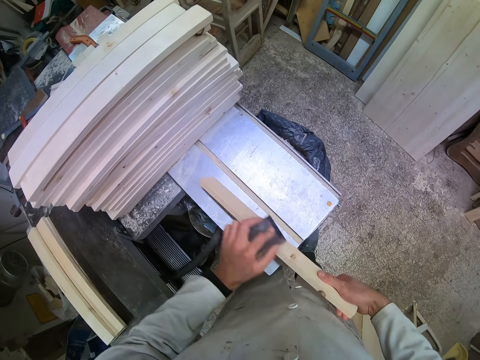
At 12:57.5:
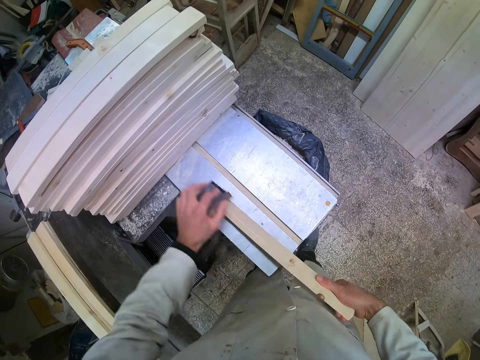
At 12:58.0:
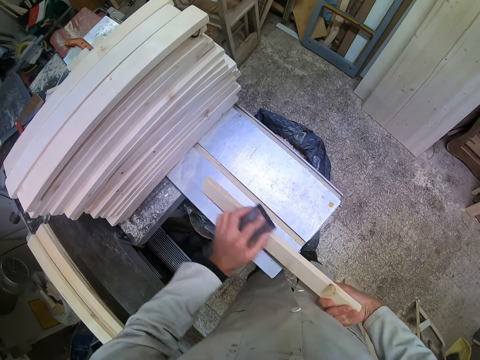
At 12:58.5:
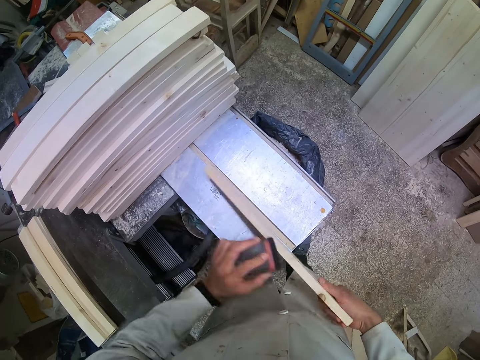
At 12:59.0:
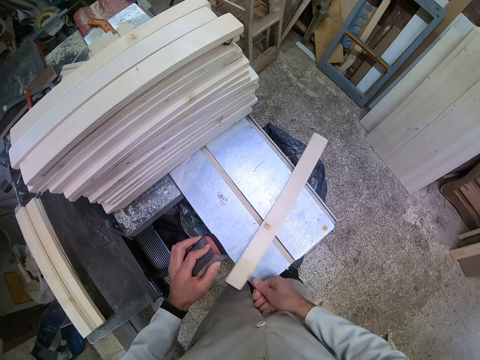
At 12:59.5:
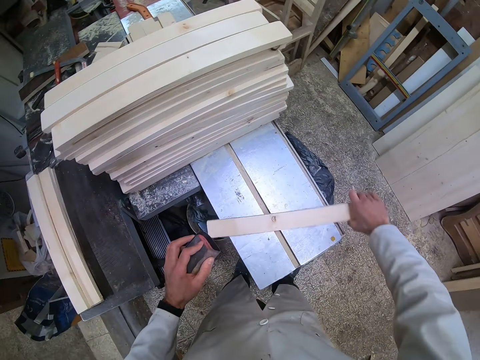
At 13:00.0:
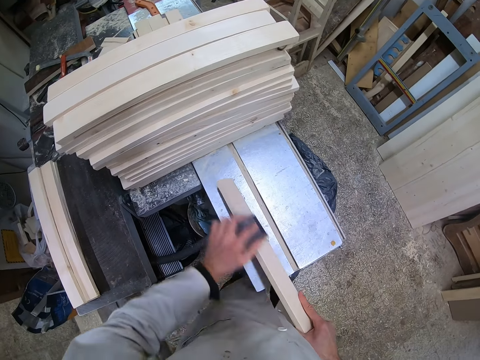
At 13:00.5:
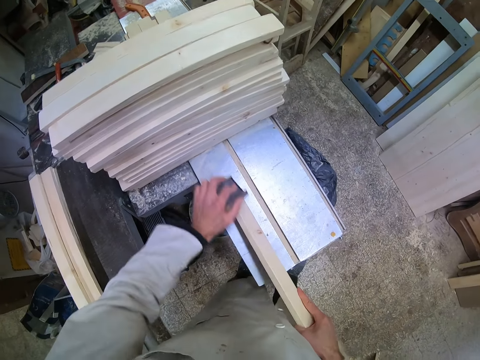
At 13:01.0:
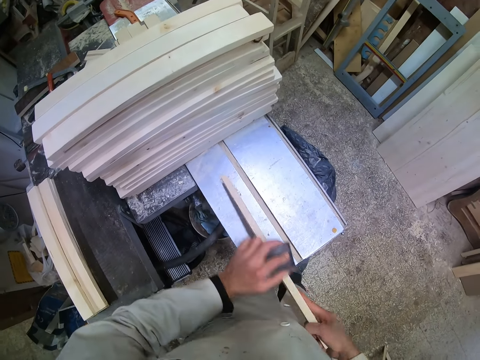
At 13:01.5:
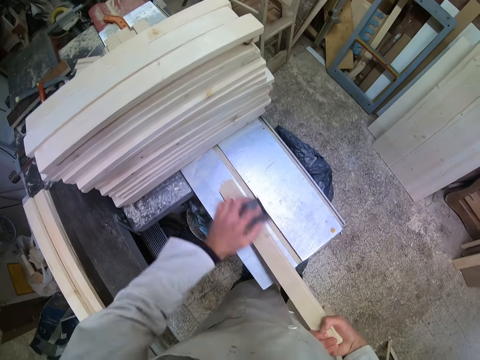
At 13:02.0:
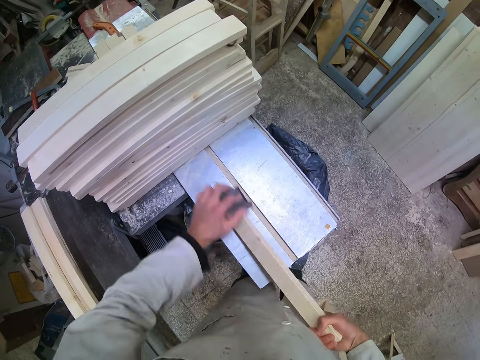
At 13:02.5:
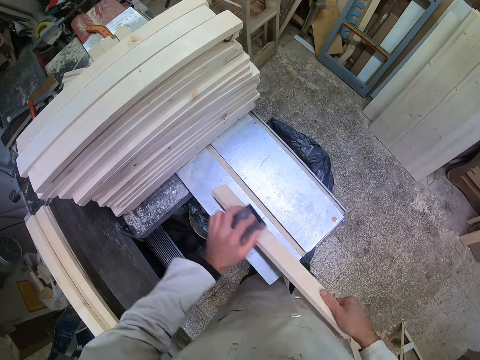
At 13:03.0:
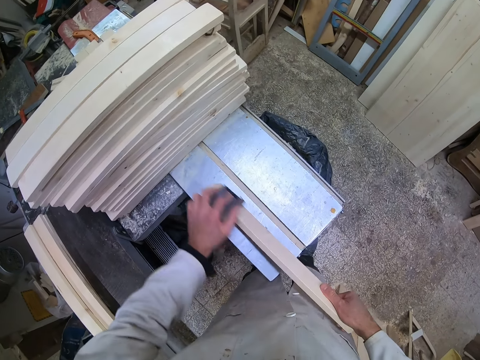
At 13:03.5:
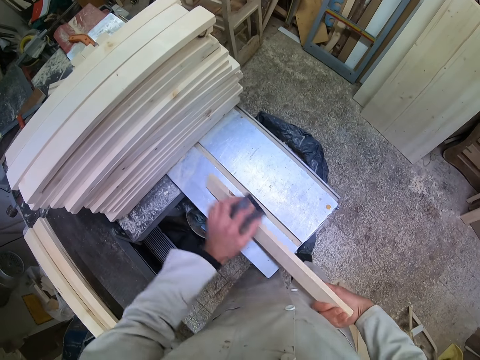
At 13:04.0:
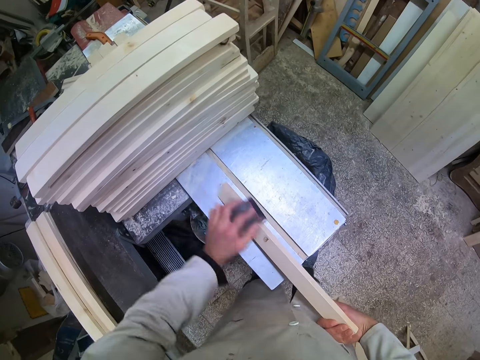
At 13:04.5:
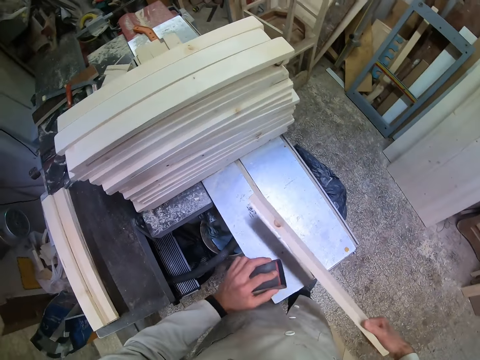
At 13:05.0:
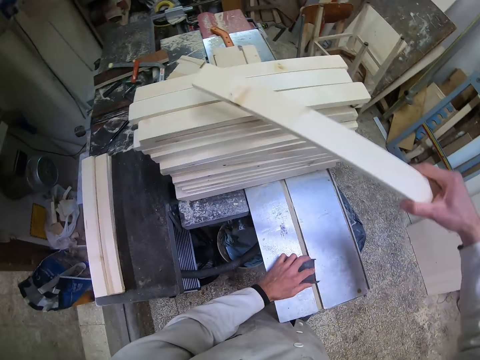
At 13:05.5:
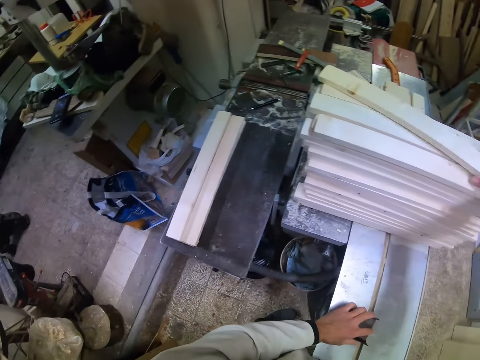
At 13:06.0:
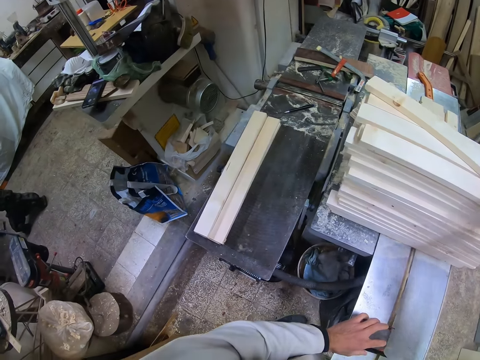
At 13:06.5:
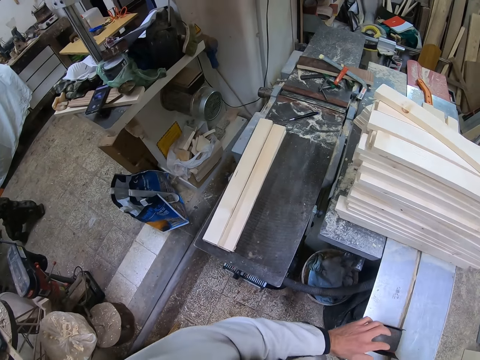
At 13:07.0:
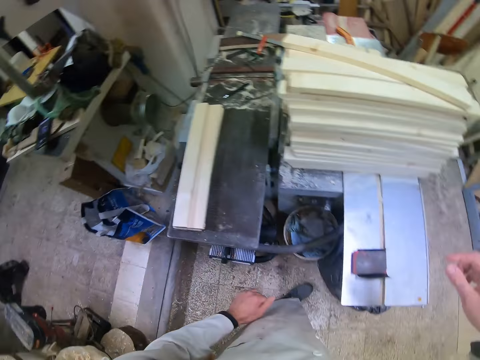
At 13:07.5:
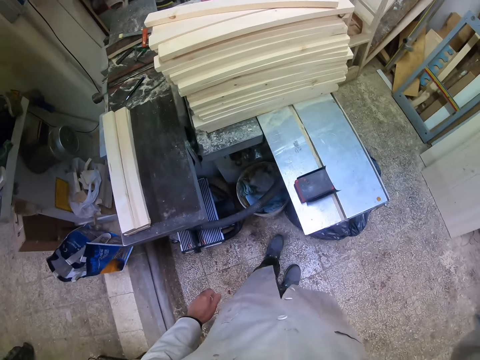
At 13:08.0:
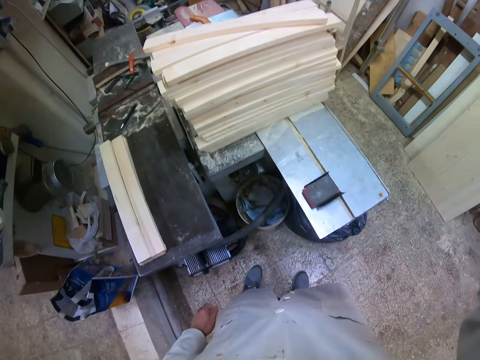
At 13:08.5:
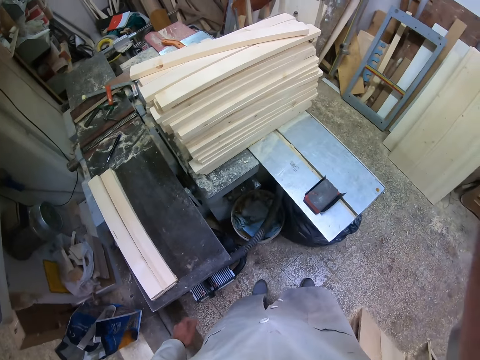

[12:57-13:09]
The camera wearer stops smoothening. They flip the piece of wood. They smoothen the piece of wood with the sandpaper. They stop smoothening. They drop the piece of wood on the other pieces of wood on the cutting machine.
